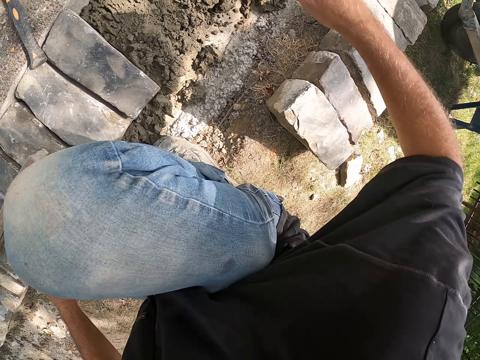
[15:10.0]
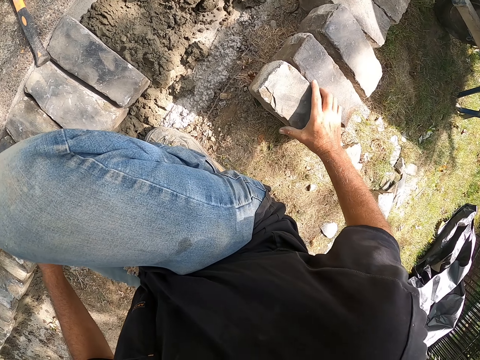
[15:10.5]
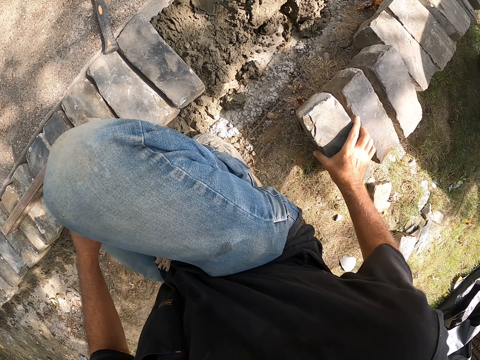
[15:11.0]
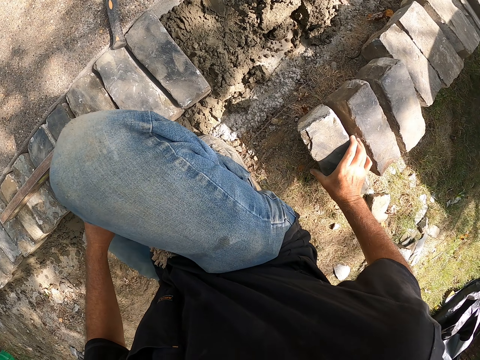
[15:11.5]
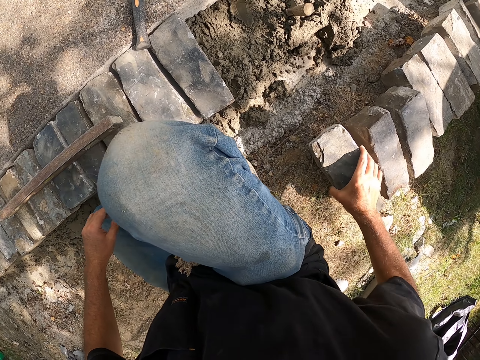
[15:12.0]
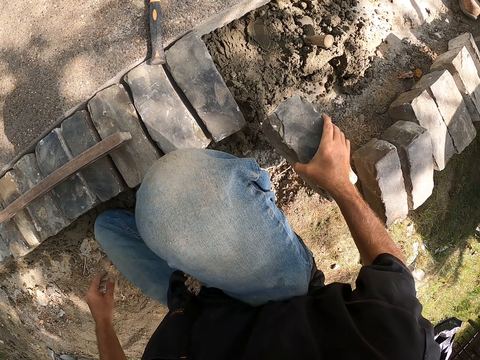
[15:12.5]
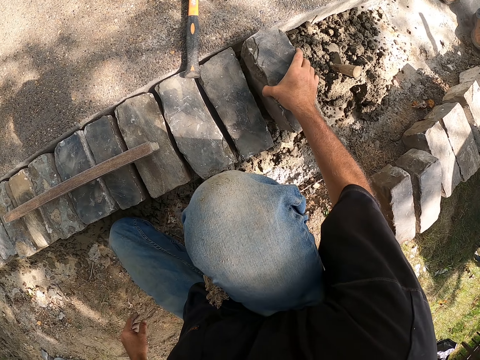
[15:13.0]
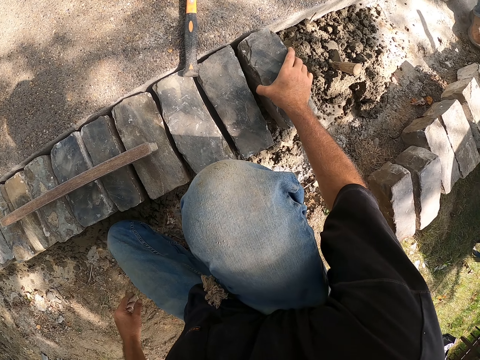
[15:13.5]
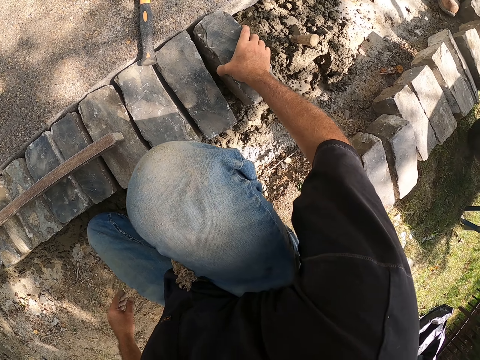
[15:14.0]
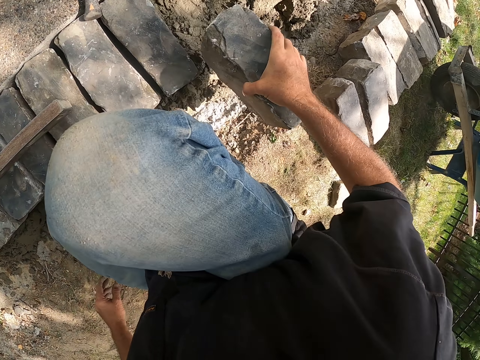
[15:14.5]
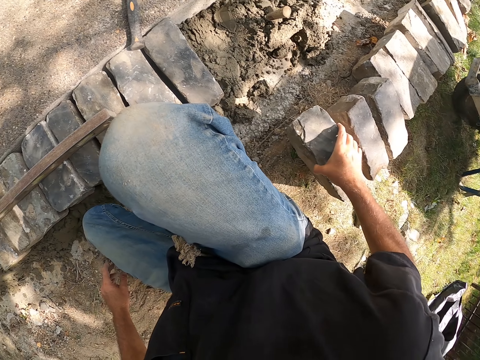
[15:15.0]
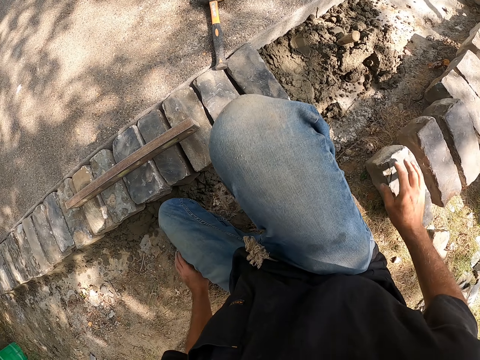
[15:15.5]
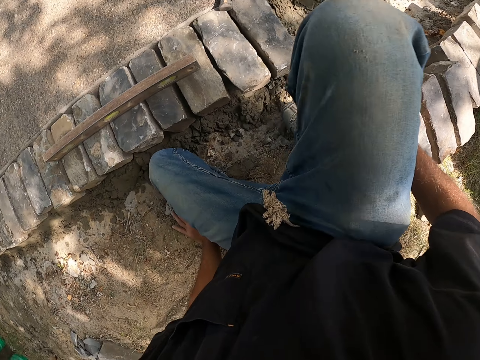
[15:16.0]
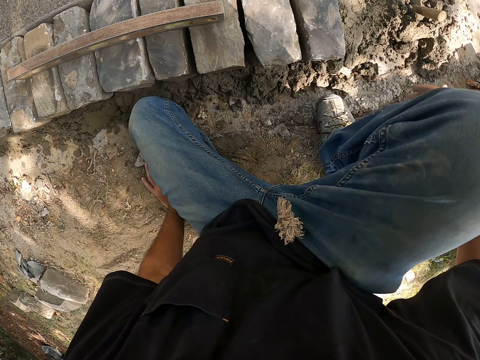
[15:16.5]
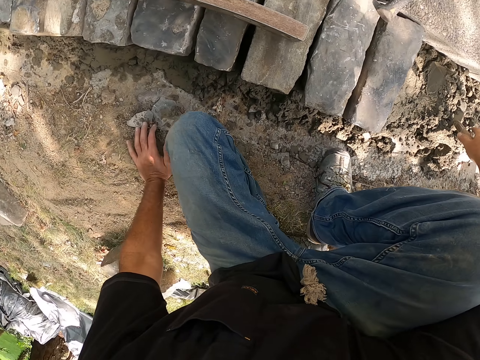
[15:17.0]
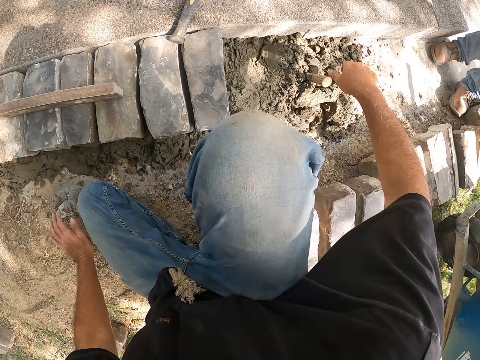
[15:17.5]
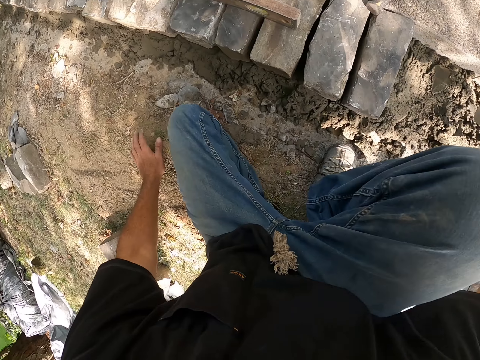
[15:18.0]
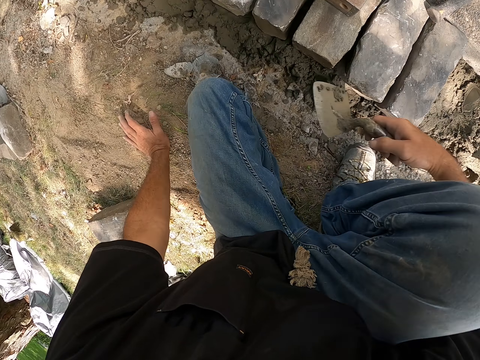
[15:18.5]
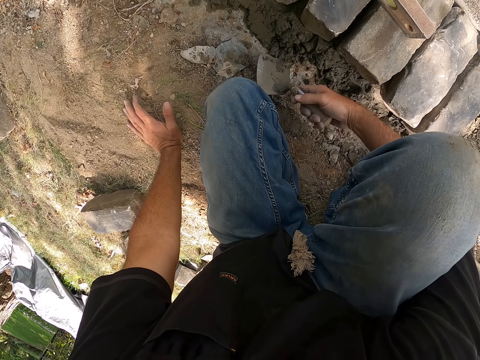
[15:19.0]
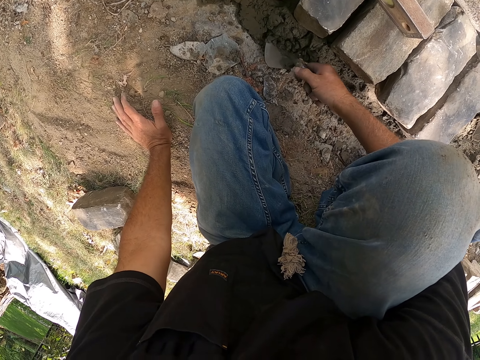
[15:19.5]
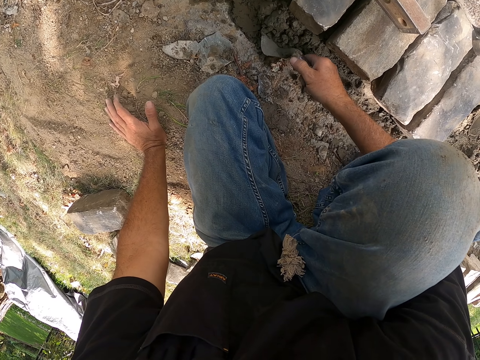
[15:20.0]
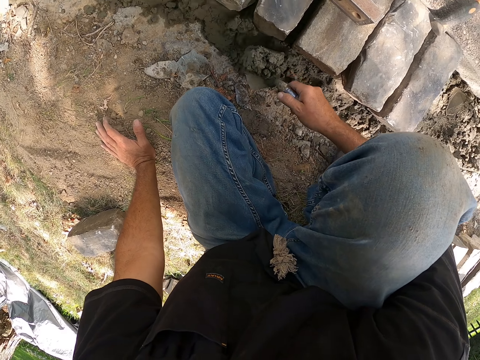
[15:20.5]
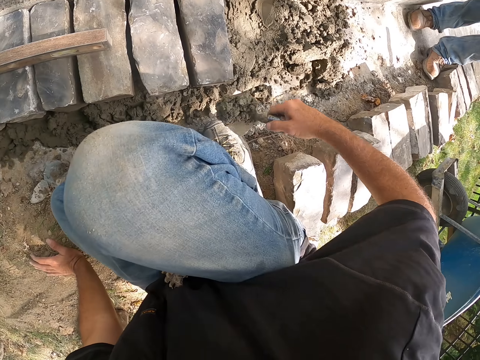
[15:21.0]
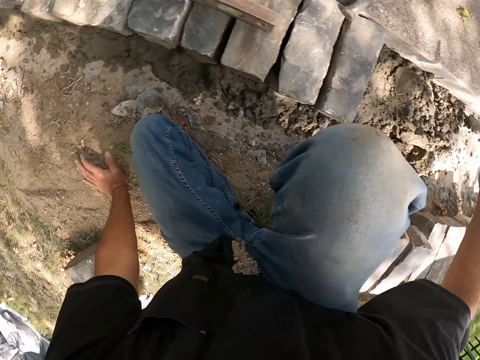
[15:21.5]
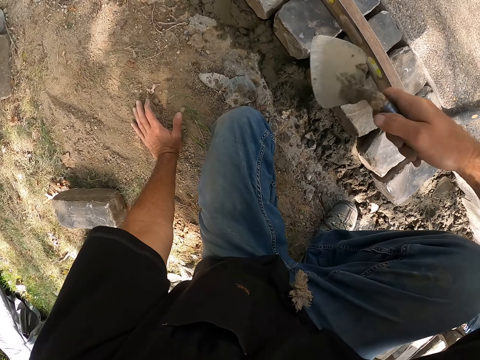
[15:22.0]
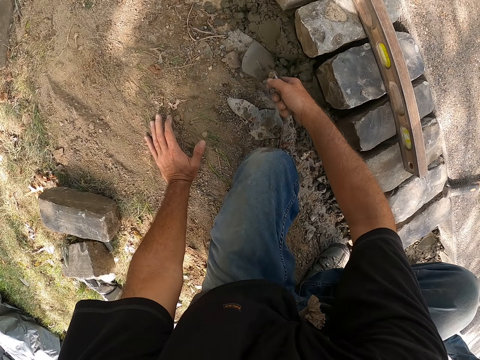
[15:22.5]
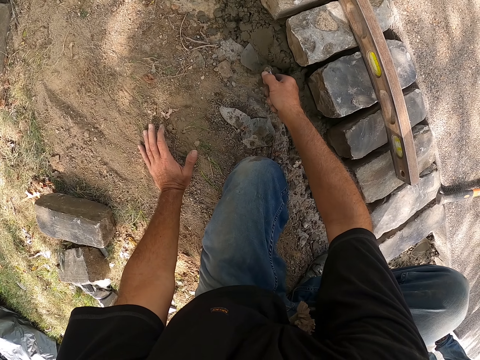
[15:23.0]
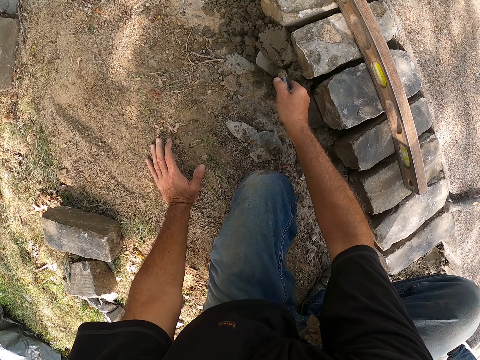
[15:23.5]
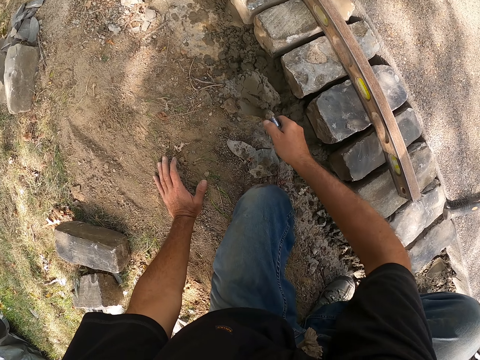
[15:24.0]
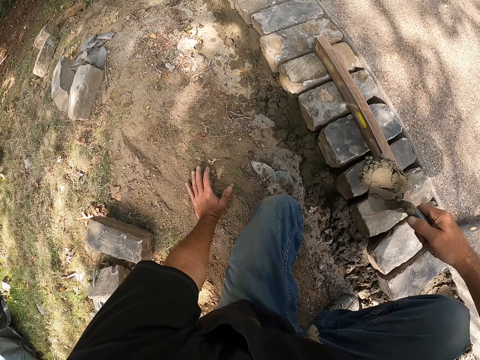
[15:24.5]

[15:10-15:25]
The camera wearer picks up a block from the ground. They adjust the block on the ground. They pick up the block from the ground. They put down the block on the ground. They pick up a trowel from the ground. They scoop cement with the trowel. They pour the cement on the ground. They scoop the cement with the trowel.

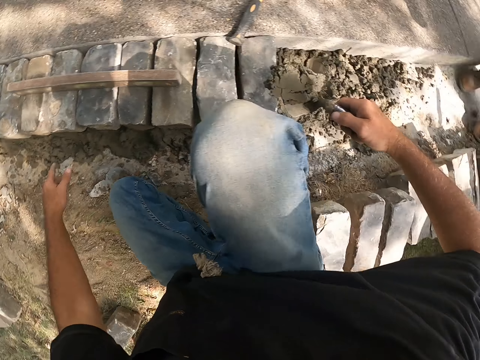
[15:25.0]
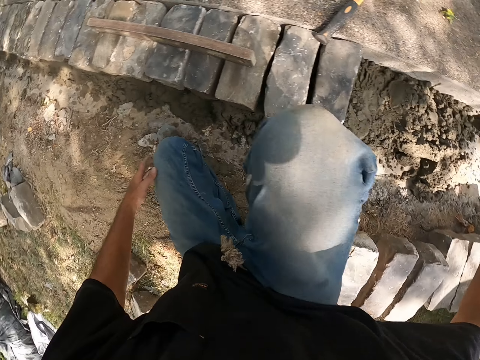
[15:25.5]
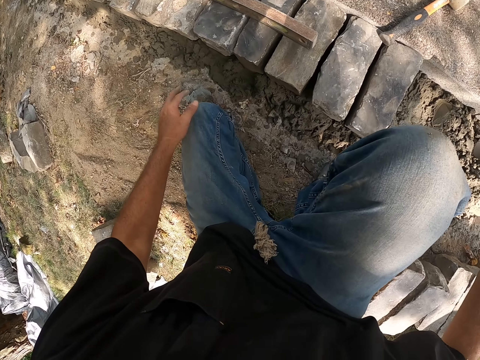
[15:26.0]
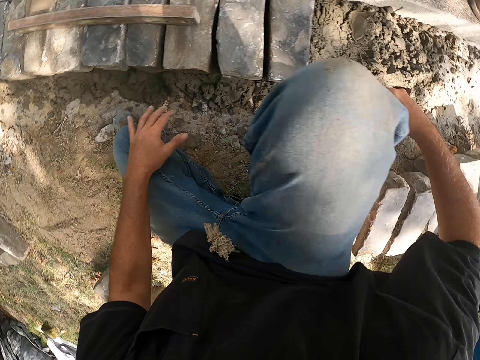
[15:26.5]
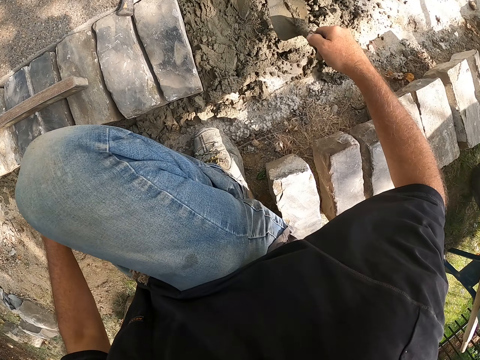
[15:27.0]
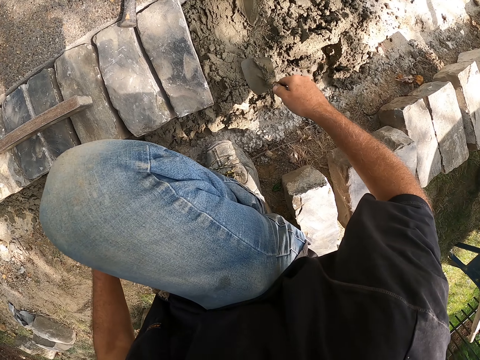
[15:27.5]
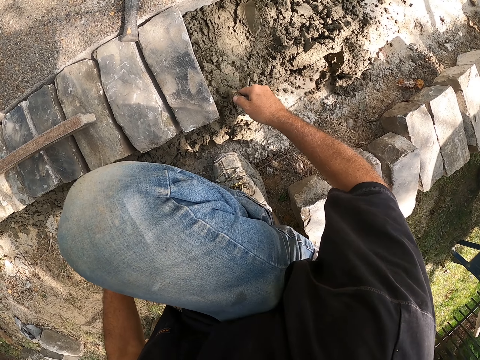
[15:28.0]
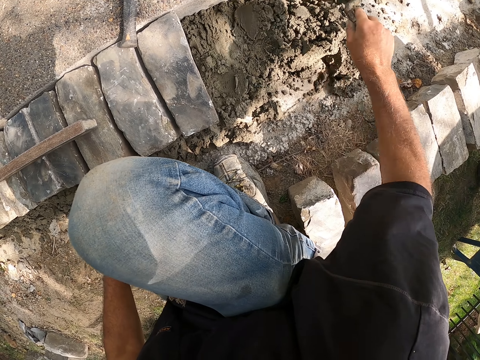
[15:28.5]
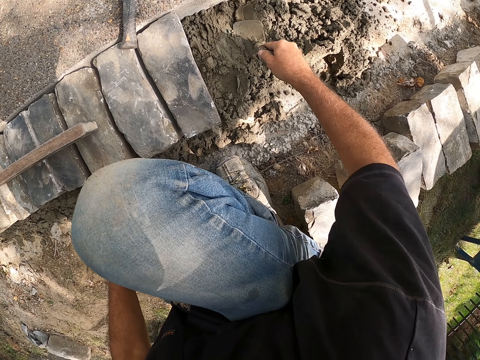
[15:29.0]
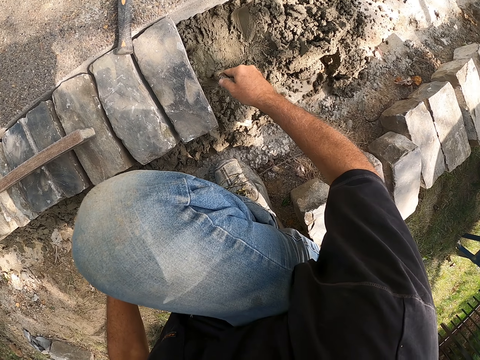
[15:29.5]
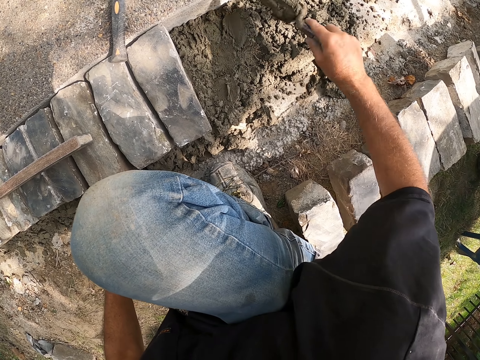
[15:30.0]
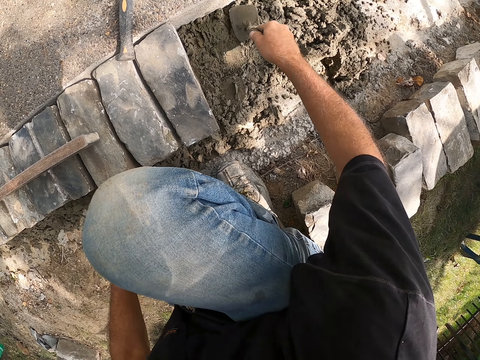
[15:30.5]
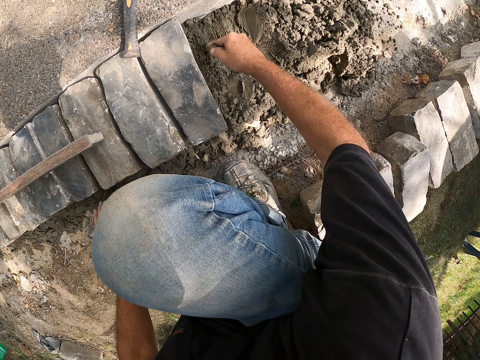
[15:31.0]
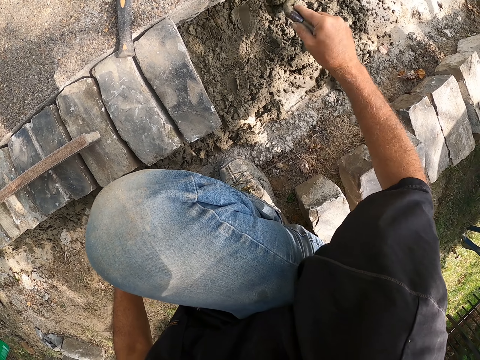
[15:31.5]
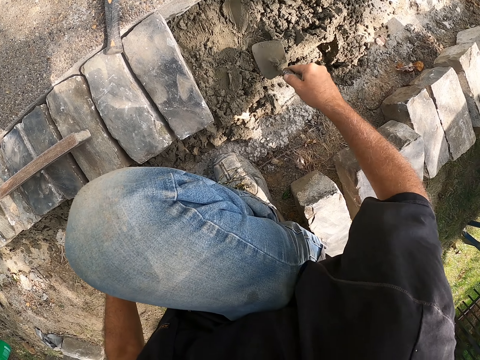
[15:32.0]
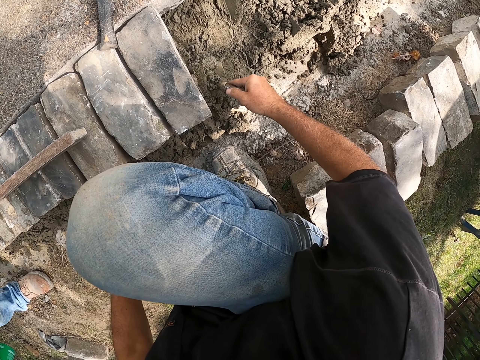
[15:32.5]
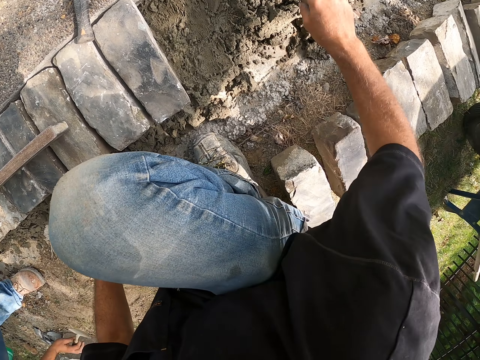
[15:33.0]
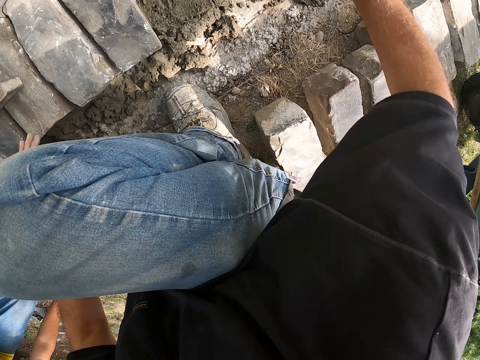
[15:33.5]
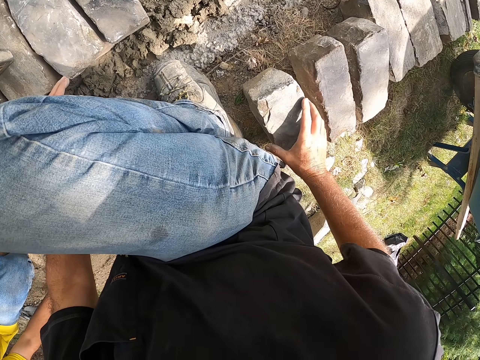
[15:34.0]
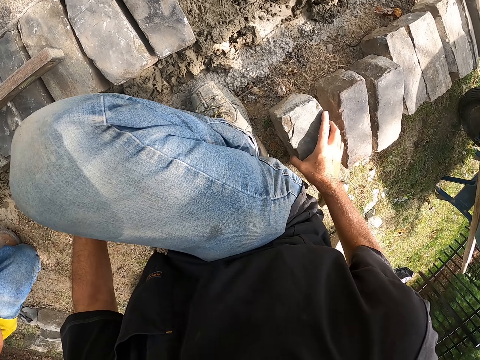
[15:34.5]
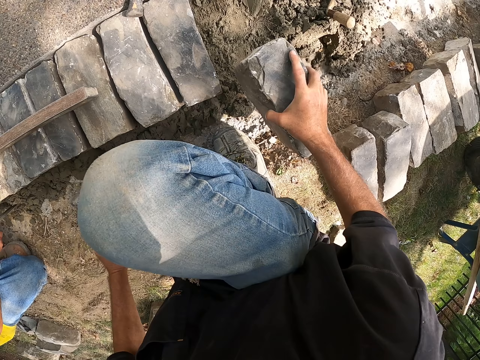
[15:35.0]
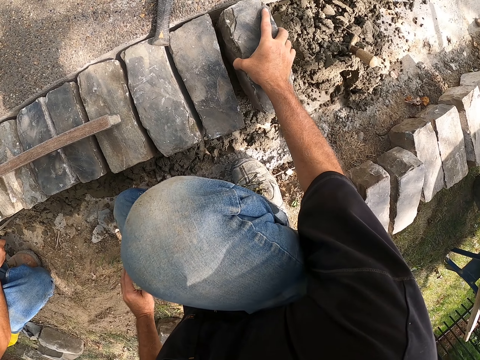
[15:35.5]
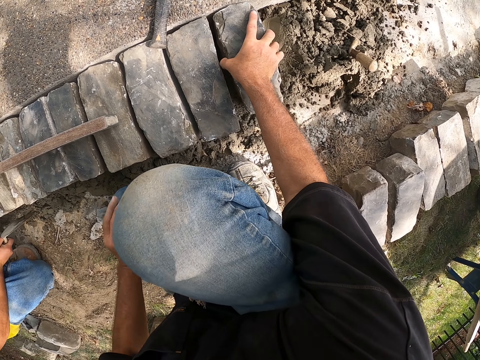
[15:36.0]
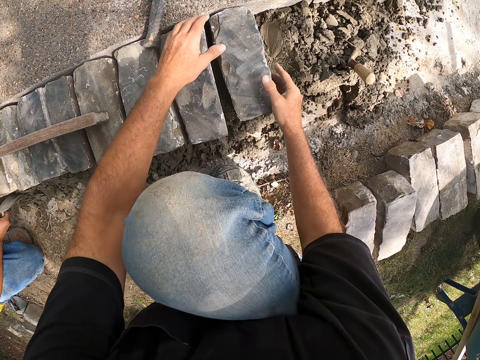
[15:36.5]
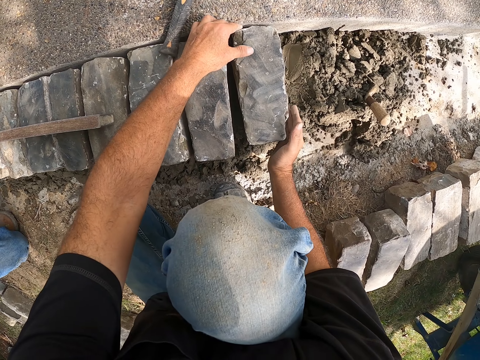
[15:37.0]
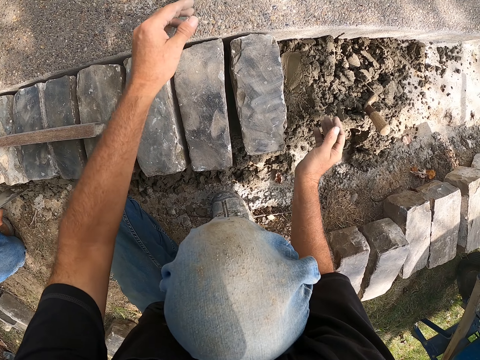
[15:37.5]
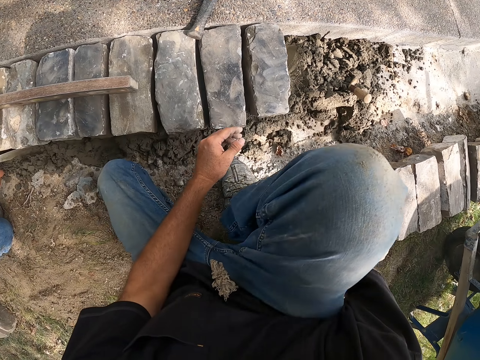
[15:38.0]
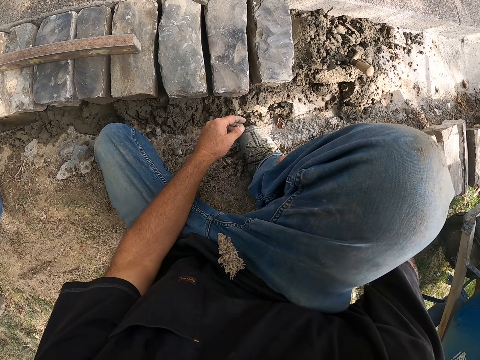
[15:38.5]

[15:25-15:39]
The camera wearer pours cement on the ground. They mix the cement with a trowel. They pick up a block from the ground. They put down the block on the ground. A man adjusts the block on the ground.
